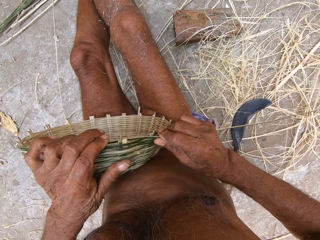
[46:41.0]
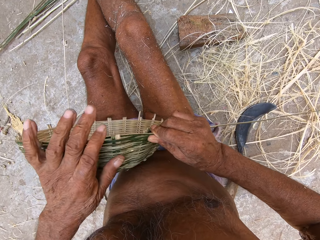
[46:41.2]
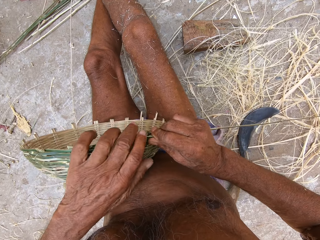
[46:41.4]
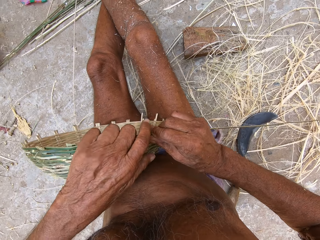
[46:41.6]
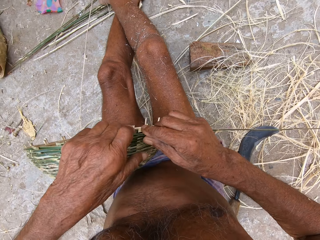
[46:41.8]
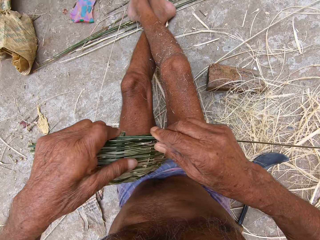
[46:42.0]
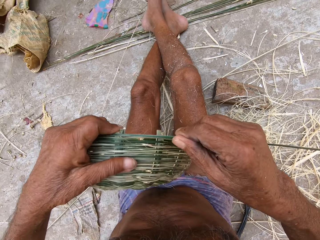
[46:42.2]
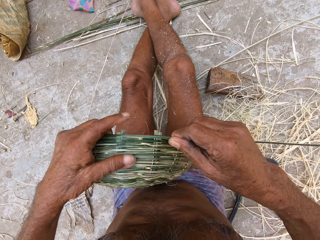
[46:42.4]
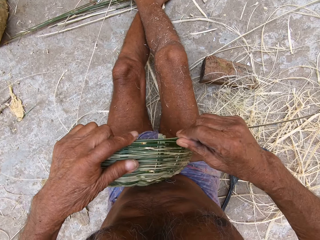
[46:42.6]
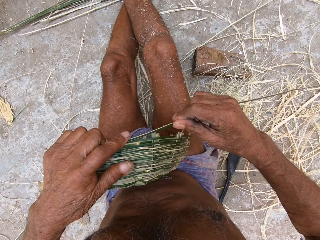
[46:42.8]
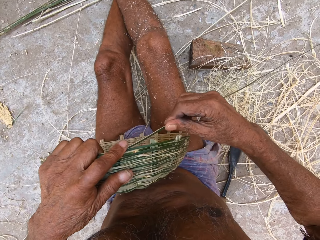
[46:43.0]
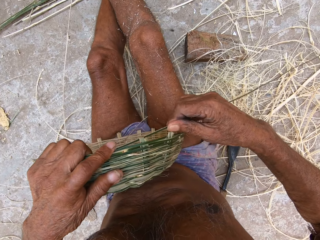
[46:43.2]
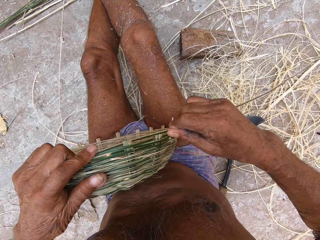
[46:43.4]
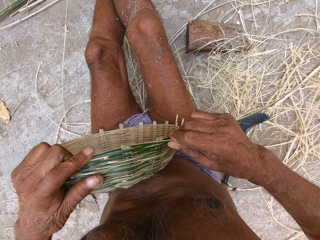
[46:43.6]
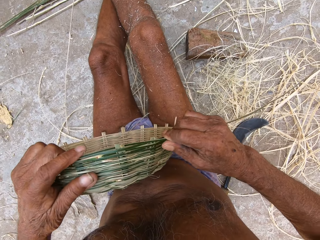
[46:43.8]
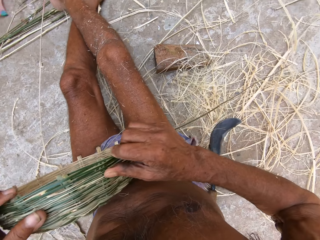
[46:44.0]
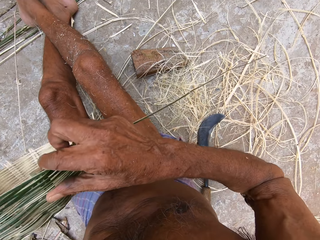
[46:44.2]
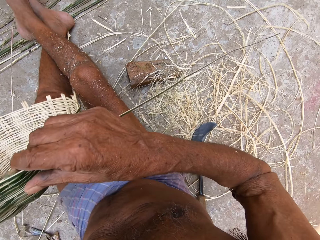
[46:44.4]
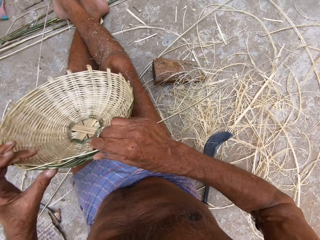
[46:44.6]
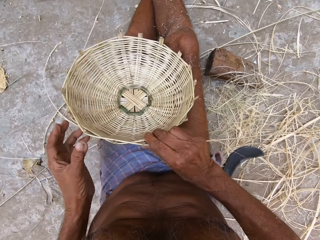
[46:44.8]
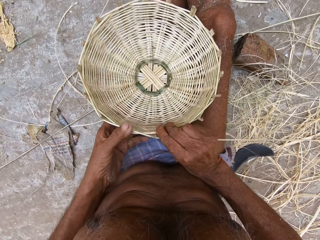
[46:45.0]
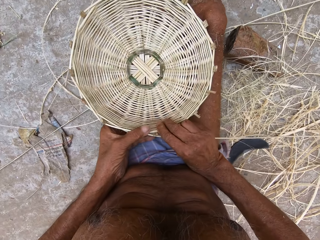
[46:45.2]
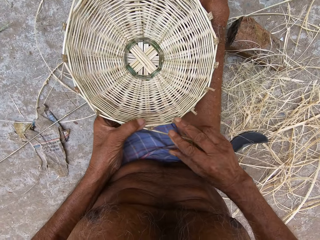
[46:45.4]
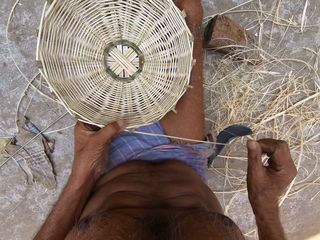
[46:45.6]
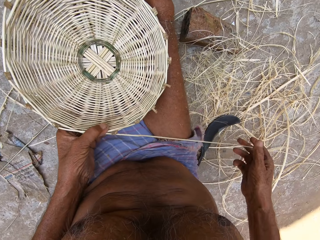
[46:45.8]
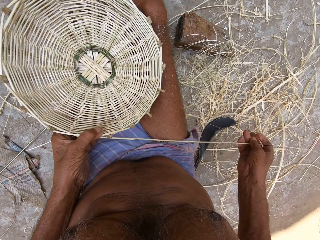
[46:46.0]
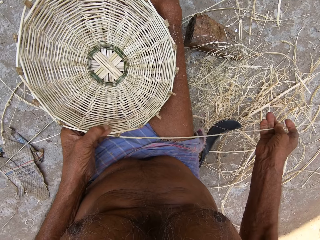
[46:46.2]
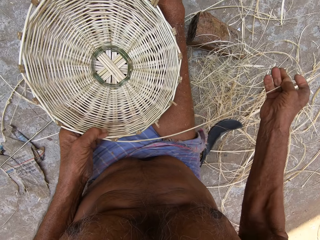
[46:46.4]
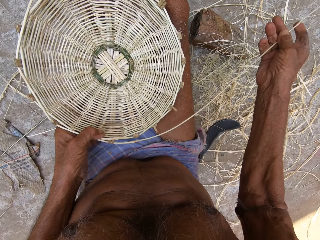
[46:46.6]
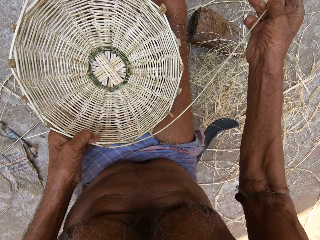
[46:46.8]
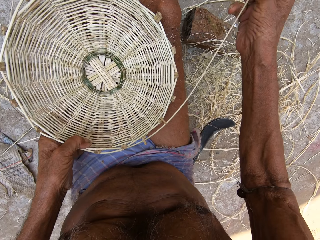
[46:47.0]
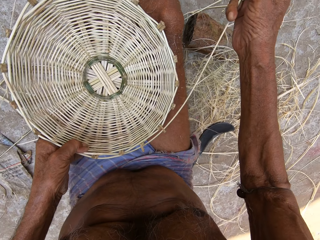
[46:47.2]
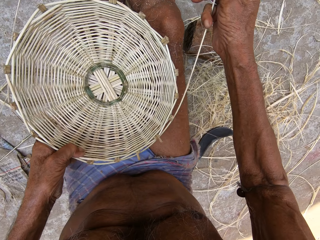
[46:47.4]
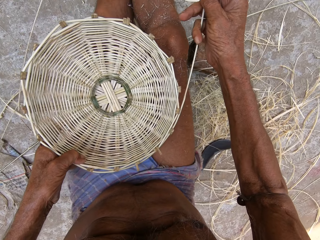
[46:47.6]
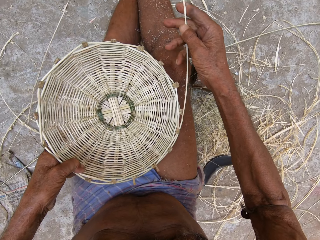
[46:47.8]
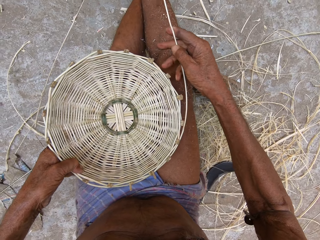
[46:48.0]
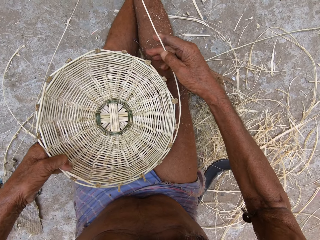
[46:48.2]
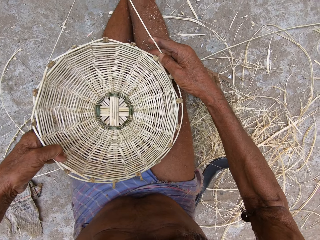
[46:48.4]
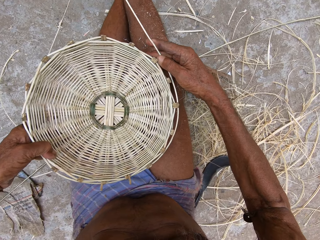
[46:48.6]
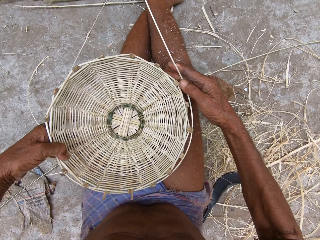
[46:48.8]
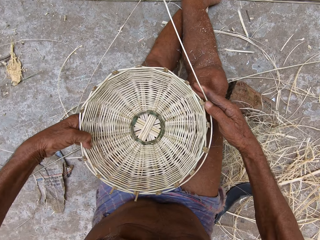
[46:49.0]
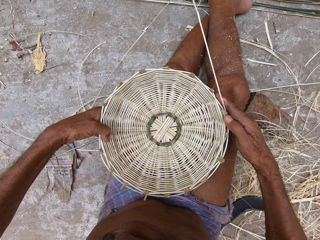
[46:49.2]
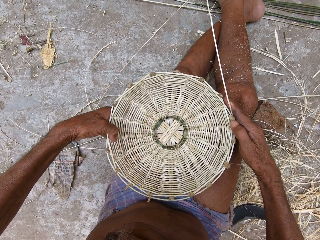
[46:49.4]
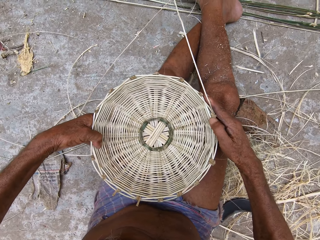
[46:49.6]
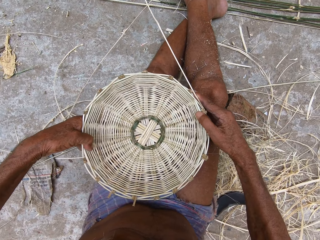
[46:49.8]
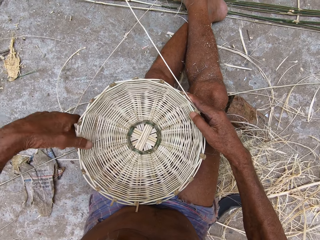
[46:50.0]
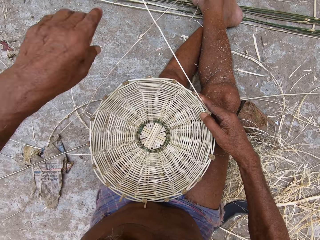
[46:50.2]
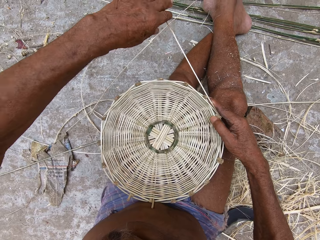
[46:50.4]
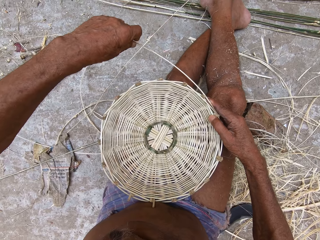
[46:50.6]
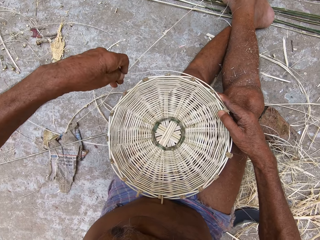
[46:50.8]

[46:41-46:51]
The camera wearer turns the basket in his left hand. He weaves the bamboo strip in his right hand into the basket in his left hand. He picks up the basket with his right hand. He drops the basket in his right hand on his lap. He holds the basket with his left hand. He rolls the bamboo strip round the basket with both hands. He weaves the basket with both hands.

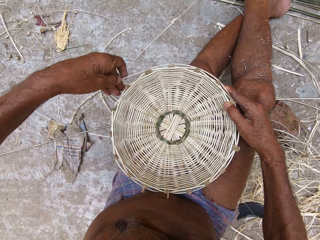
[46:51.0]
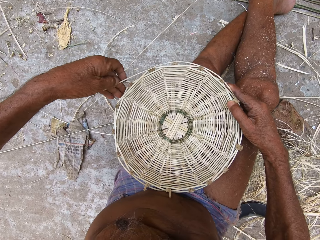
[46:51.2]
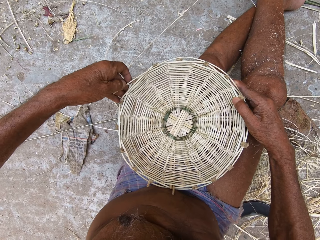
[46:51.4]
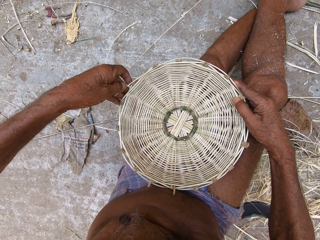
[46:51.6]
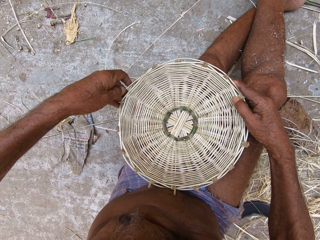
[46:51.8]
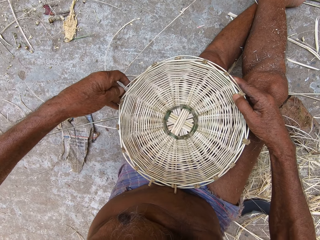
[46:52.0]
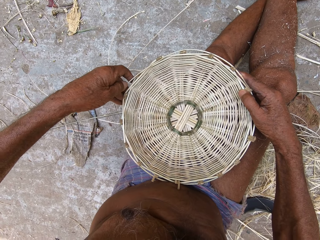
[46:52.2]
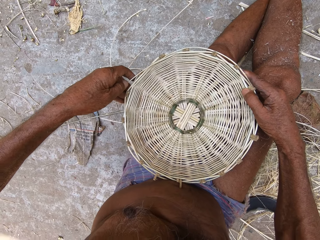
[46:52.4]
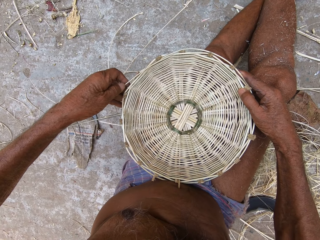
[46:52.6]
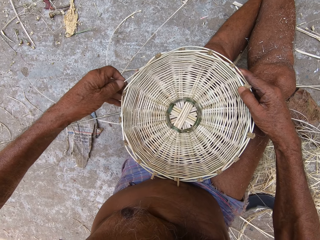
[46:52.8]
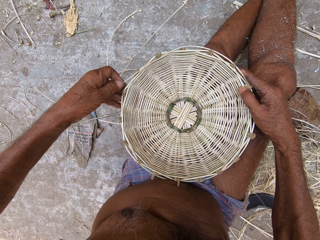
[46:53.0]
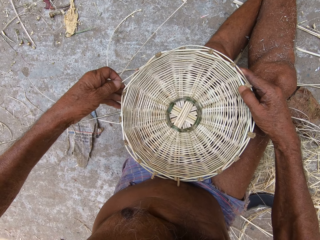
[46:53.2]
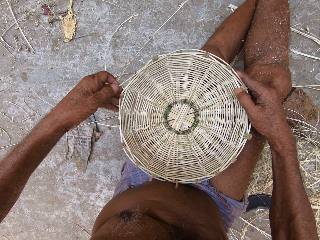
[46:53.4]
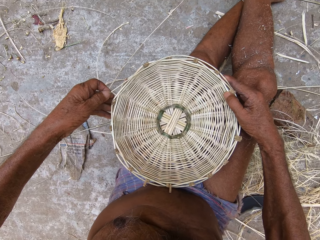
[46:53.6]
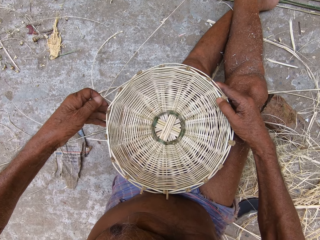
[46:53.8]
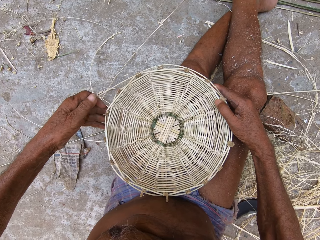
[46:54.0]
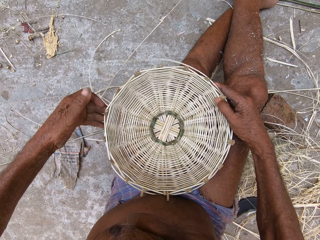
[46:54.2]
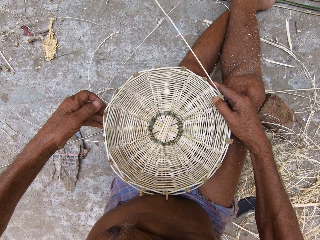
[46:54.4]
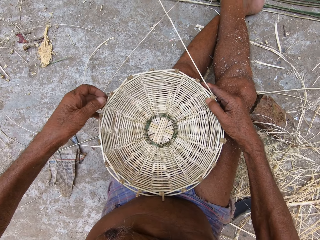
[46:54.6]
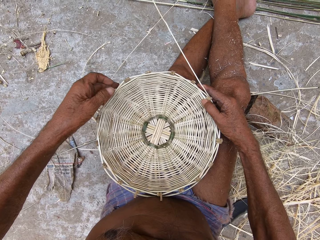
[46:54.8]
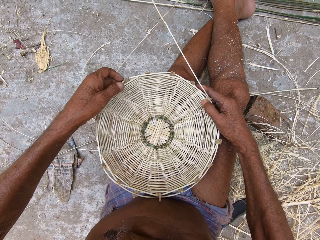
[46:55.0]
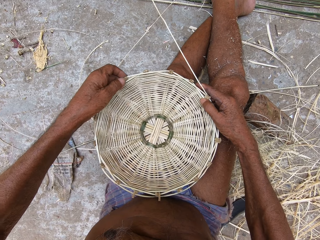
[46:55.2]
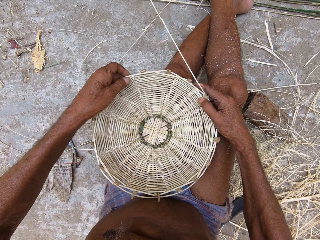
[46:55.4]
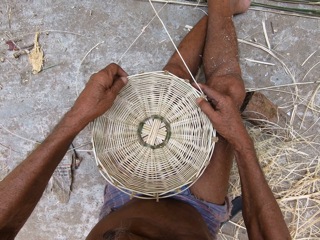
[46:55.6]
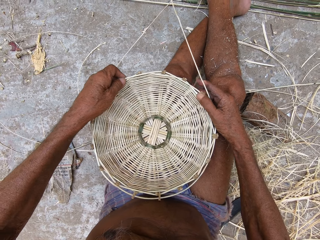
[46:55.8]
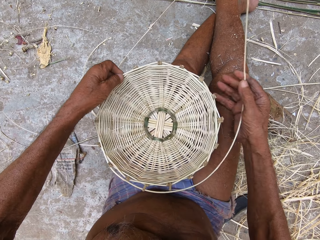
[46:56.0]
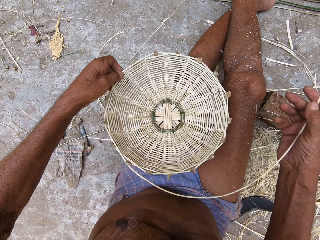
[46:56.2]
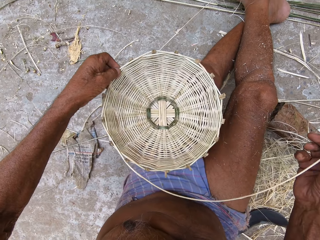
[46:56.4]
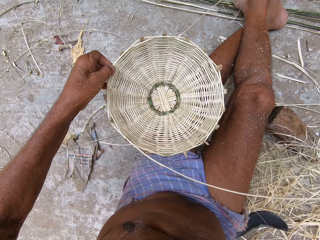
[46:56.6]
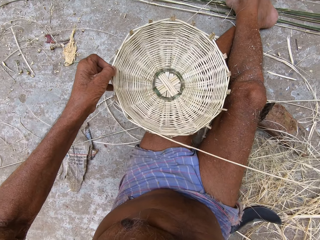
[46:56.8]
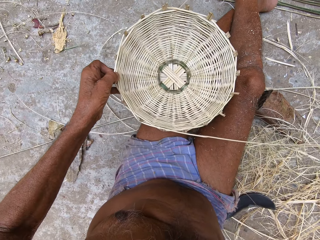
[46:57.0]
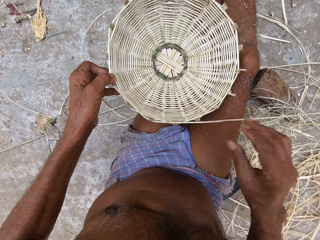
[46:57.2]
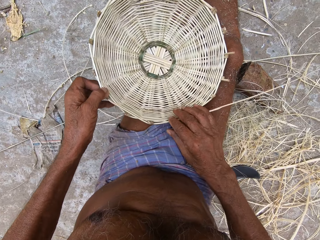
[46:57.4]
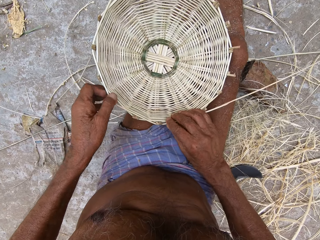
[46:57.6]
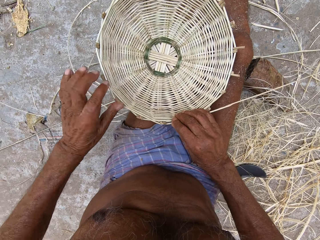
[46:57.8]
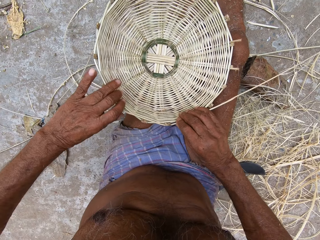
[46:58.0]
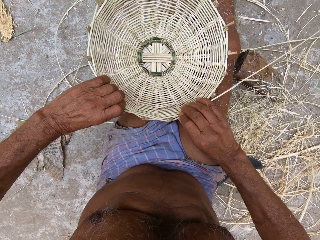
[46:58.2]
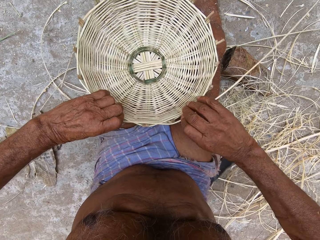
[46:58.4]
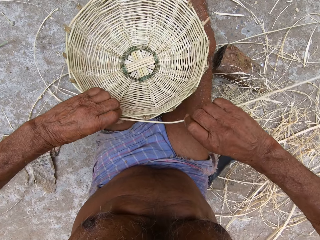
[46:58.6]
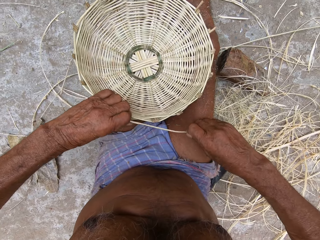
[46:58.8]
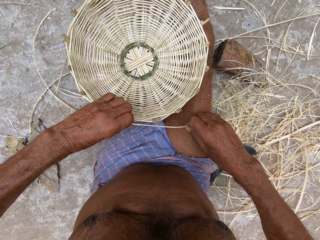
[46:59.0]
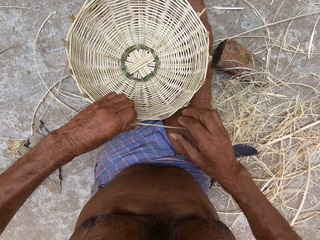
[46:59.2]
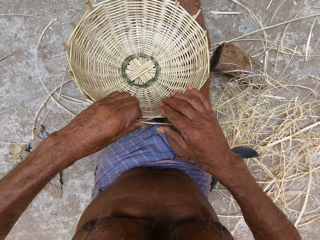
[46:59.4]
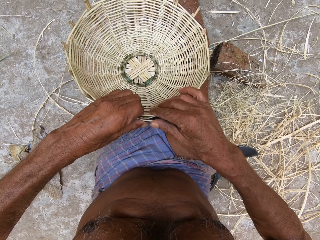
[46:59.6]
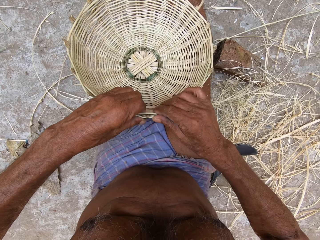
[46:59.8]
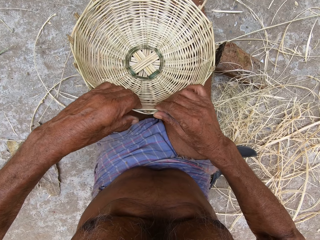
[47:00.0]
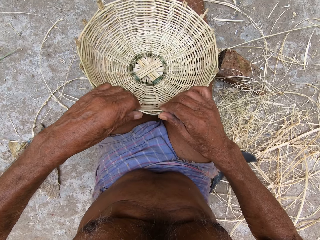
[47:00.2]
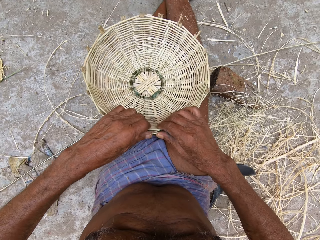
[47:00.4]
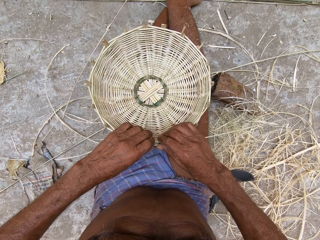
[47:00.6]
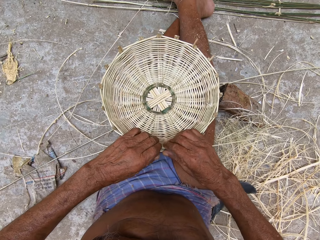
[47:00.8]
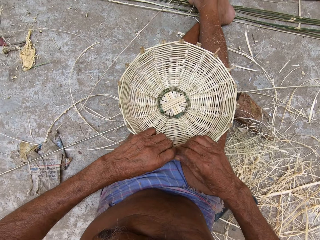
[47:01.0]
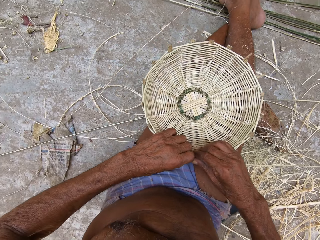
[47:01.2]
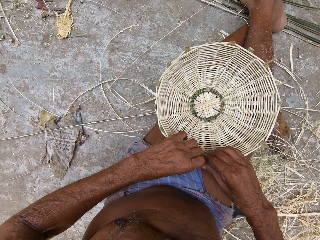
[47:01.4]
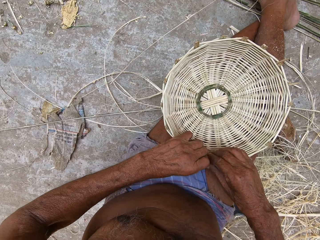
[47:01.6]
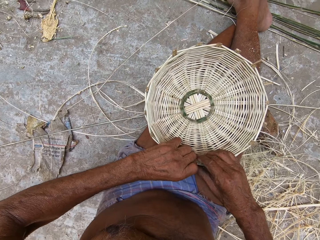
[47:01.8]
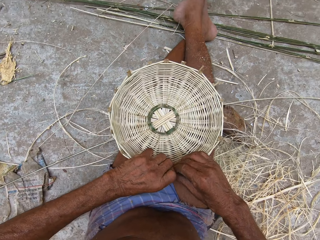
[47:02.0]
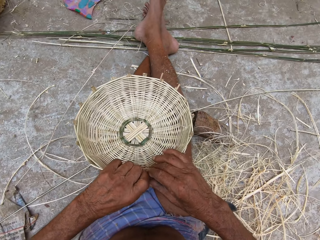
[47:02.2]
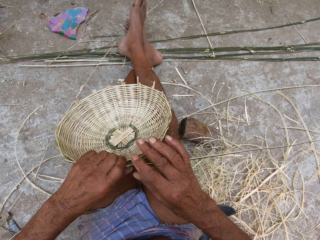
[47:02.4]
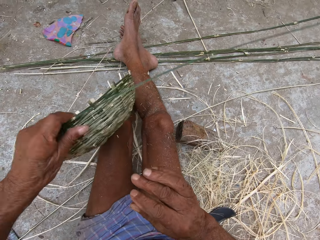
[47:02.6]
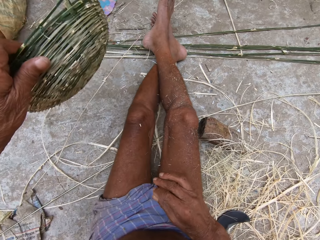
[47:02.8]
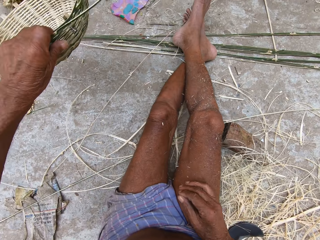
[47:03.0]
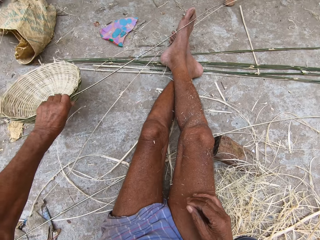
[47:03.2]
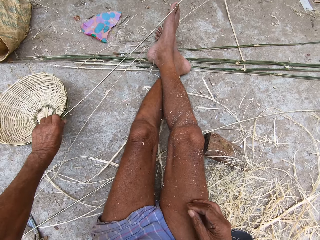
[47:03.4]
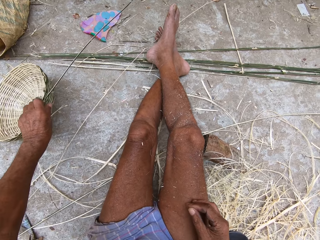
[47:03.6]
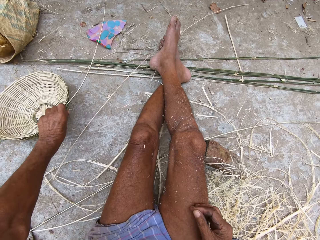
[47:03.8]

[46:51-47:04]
The camera wearer unrolls the bamboo strip on the basket with both hands. He holds the basket with his left hand. He touches the basket with both hands. He picks up the basket from his lap with his left hand. He drops the basket in his left hand on the ground.
